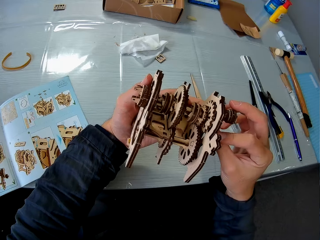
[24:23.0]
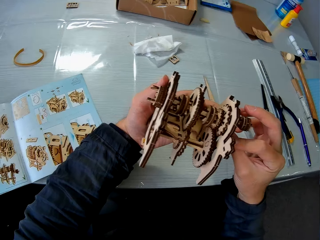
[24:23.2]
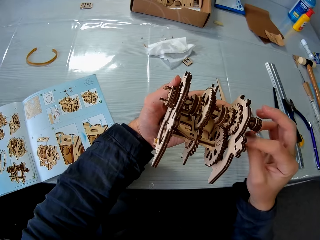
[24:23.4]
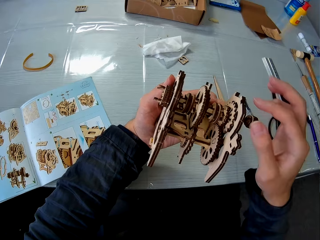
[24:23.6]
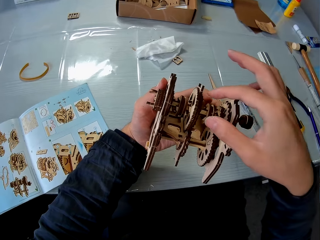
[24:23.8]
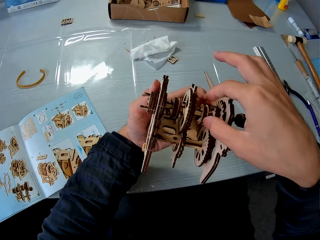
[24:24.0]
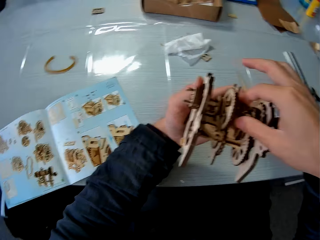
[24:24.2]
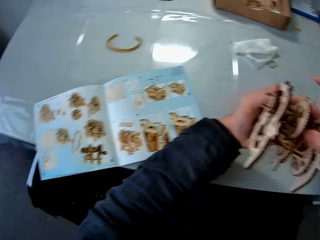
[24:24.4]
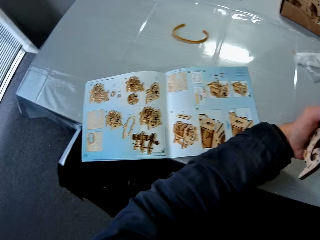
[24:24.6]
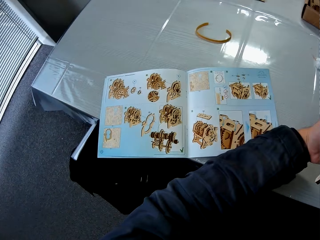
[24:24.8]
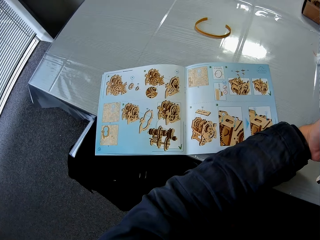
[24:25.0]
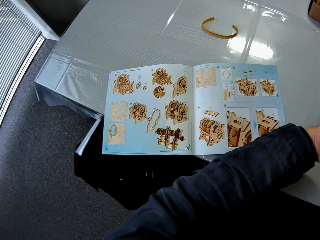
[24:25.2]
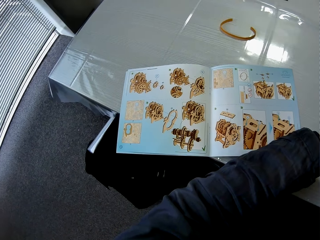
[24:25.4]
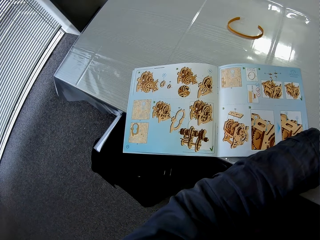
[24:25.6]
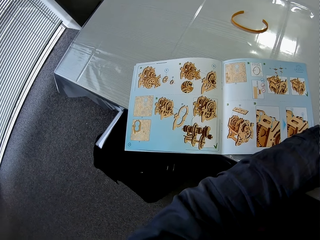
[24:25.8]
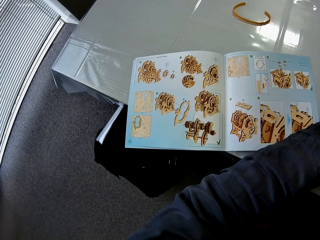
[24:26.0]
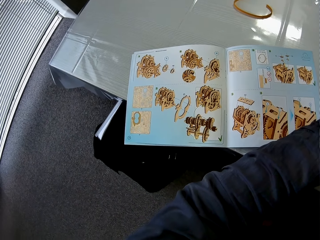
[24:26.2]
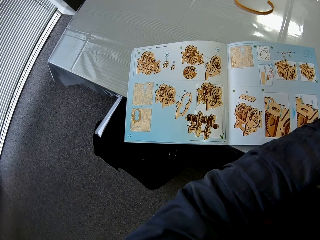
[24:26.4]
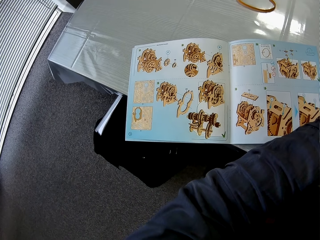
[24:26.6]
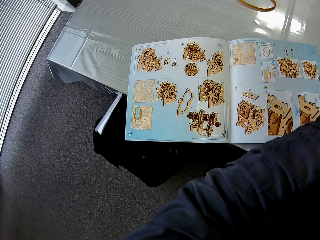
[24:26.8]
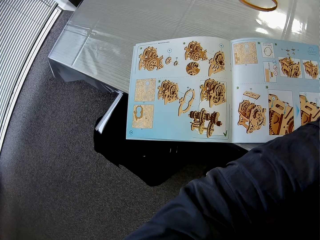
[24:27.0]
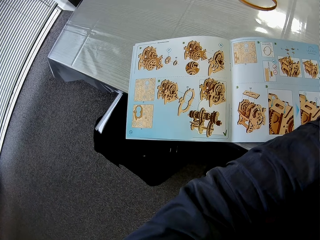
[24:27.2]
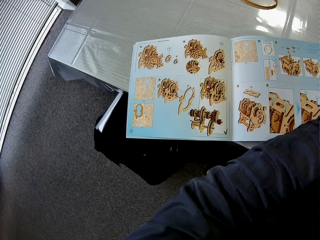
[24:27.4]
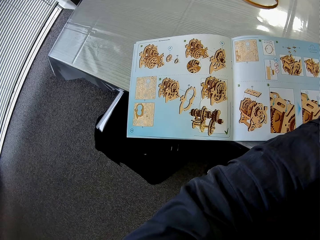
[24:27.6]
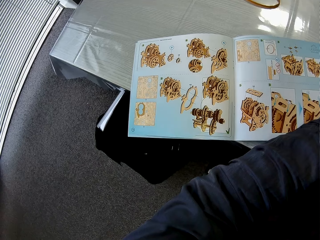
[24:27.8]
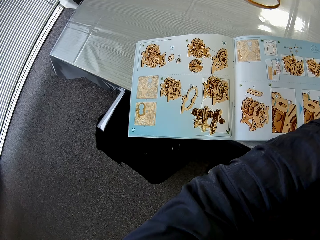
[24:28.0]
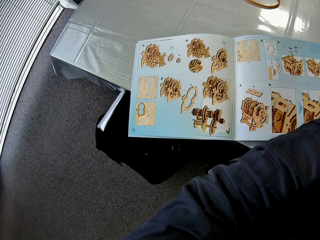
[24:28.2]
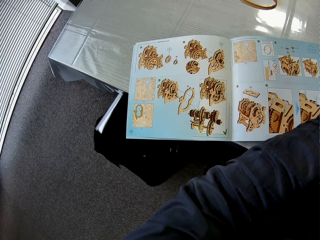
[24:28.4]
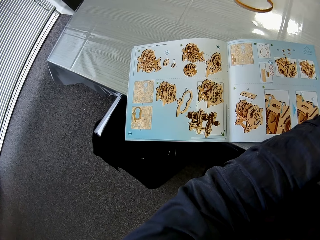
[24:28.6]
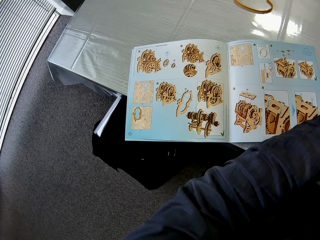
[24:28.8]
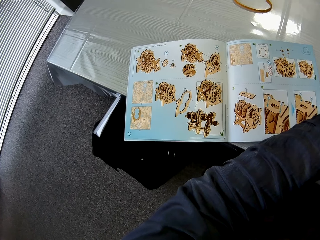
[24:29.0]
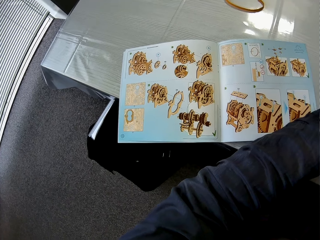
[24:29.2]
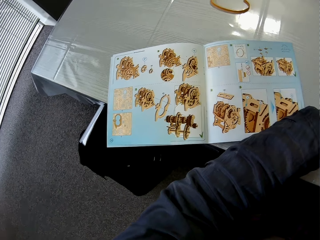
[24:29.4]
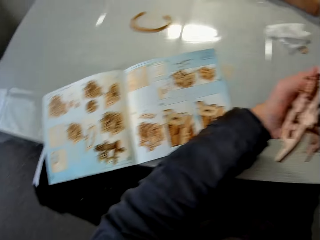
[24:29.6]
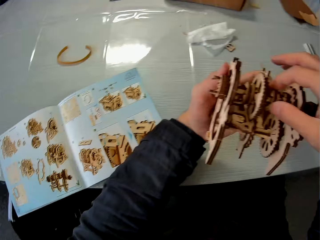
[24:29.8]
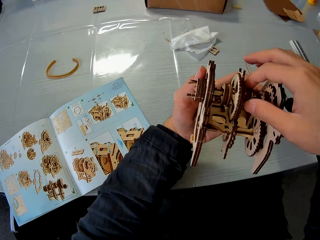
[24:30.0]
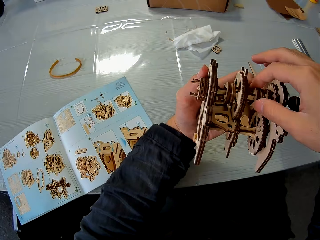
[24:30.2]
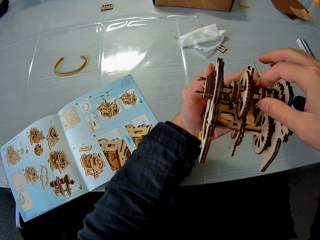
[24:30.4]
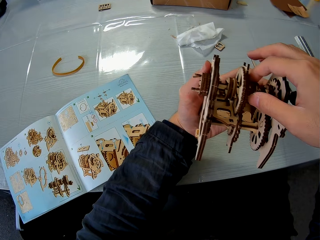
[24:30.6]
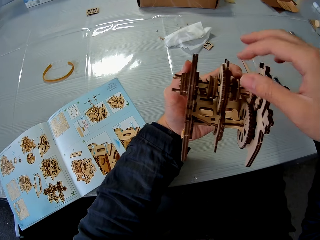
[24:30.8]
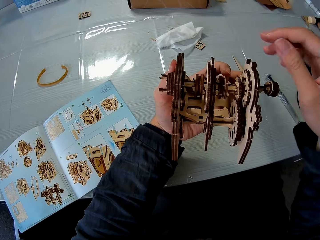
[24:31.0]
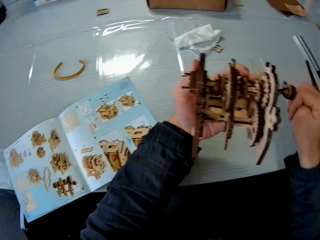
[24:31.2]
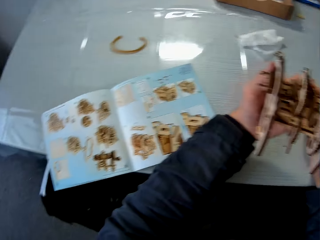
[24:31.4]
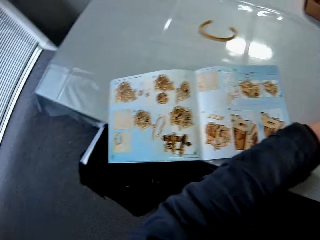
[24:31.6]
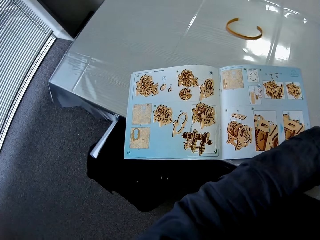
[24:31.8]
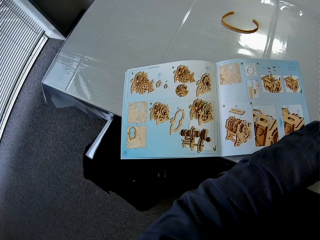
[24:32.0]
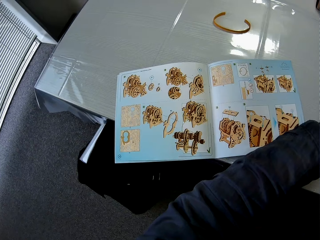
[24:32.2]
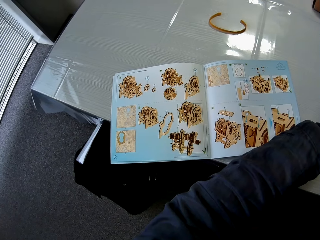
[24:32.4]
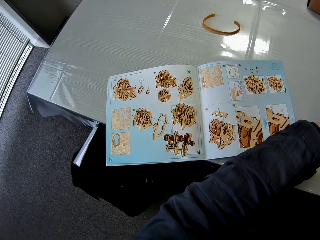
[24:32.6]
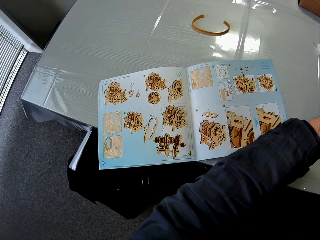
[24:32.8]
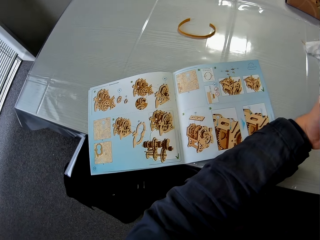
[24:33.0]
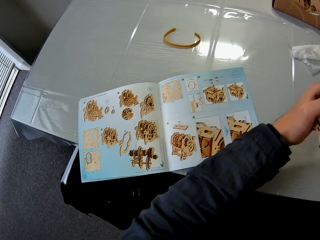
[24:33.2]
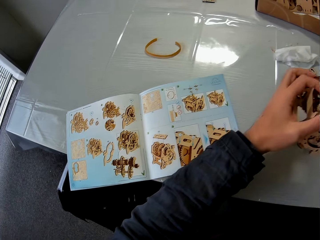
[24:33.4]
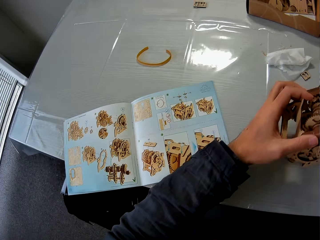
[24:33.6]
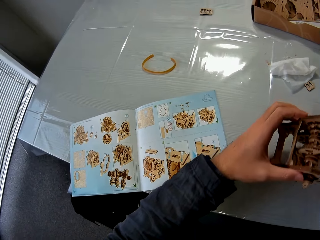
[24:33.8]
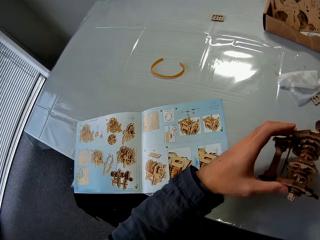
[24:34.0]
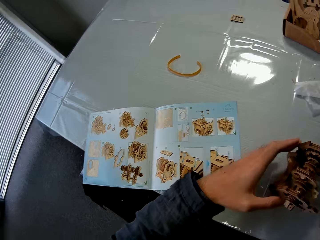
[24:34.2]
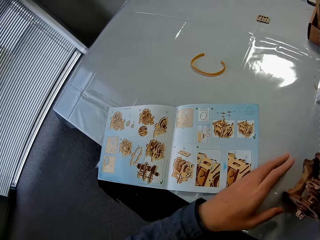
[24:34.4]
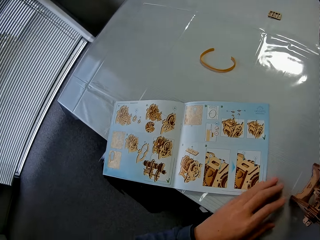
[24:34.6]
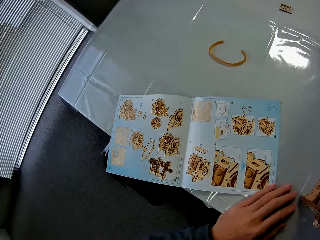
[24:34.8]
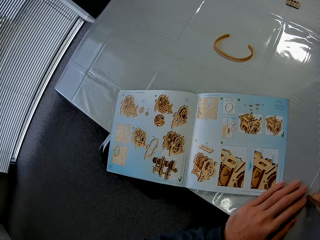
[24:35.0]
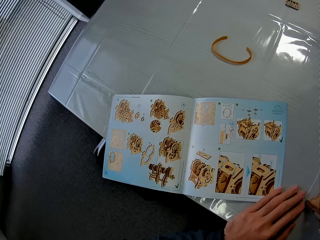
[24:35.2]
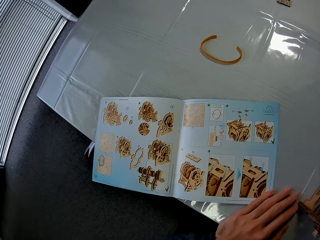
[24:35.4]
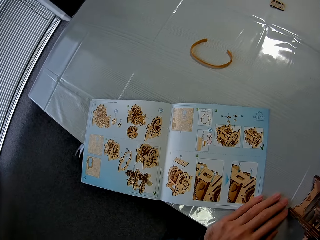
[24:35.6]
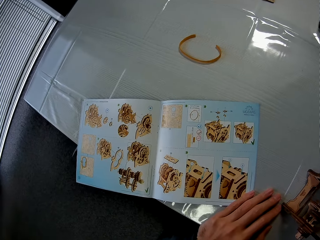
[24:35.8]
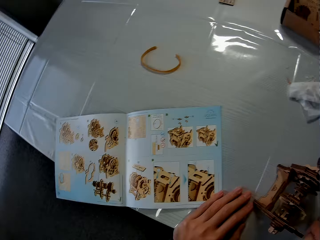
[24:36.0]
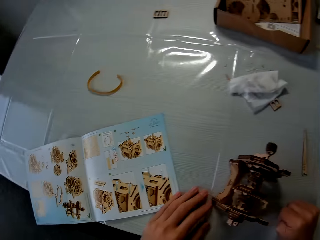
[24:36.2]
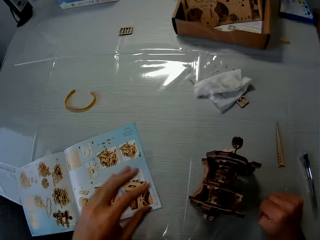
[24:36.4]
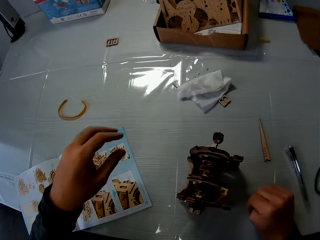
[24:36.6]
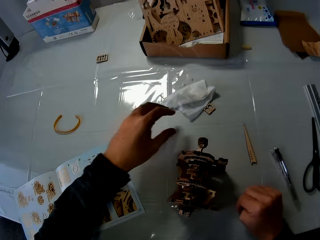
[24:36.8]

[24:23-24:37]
The camera wearer refers to the manual. They move part of the gear model. They refer to the manual. They put the gear model on the table. They refer to the manual.

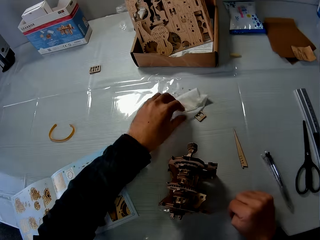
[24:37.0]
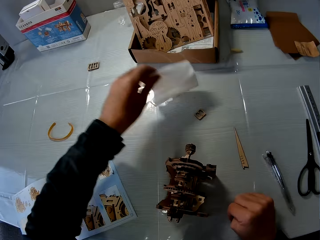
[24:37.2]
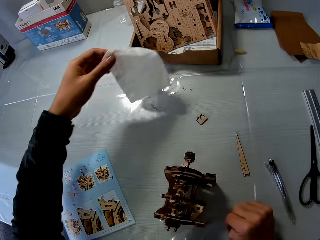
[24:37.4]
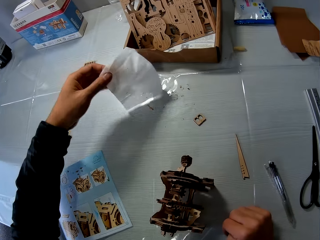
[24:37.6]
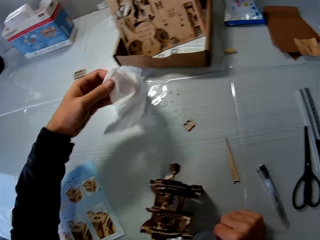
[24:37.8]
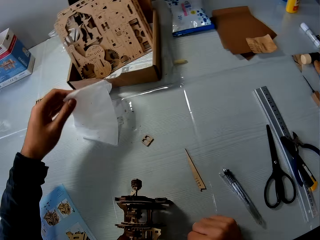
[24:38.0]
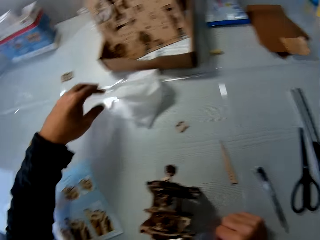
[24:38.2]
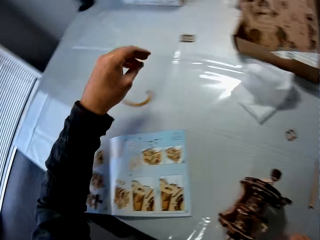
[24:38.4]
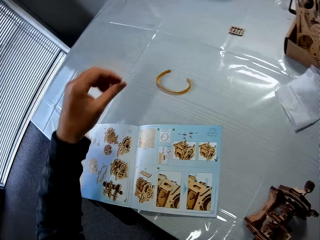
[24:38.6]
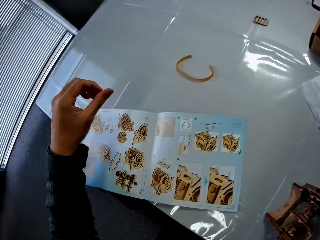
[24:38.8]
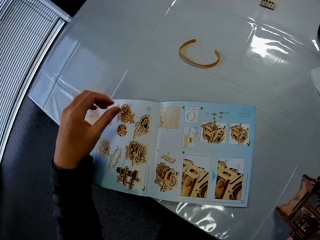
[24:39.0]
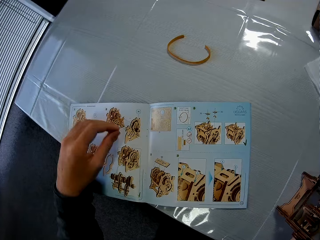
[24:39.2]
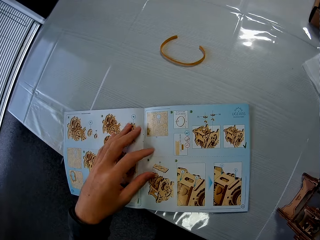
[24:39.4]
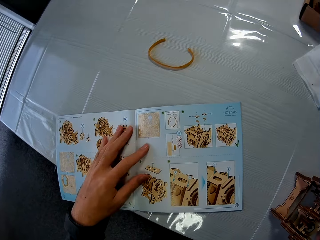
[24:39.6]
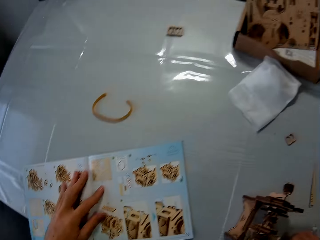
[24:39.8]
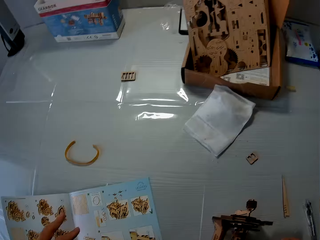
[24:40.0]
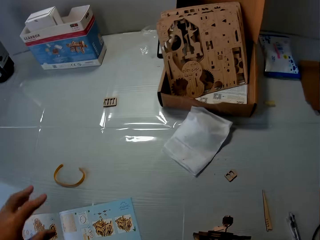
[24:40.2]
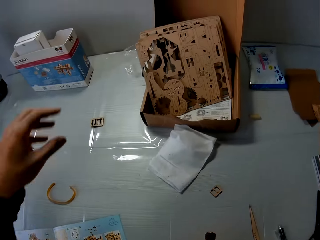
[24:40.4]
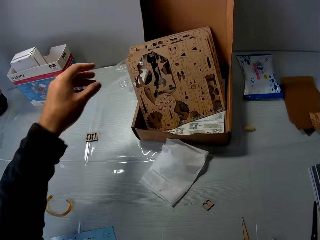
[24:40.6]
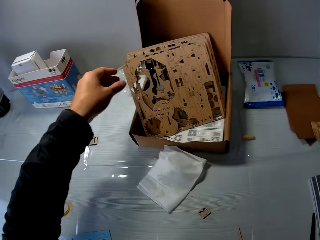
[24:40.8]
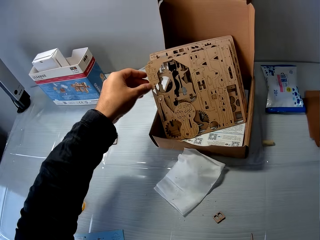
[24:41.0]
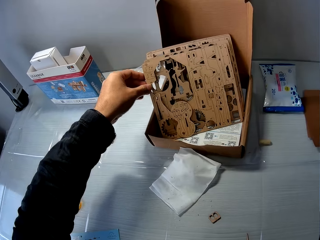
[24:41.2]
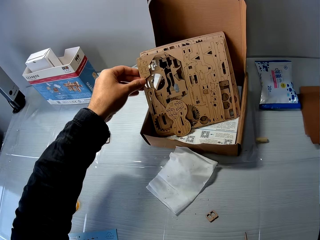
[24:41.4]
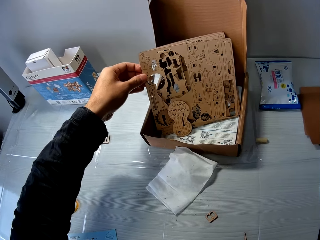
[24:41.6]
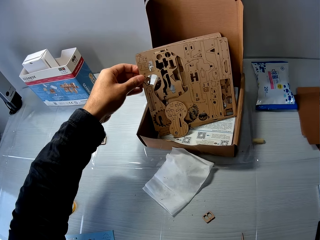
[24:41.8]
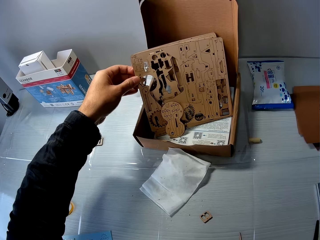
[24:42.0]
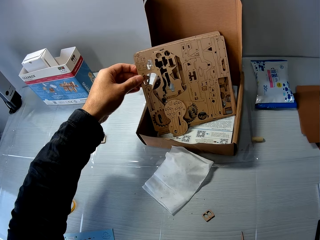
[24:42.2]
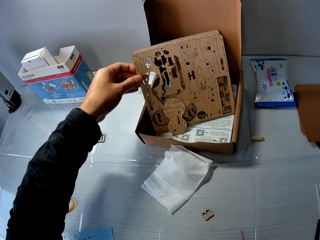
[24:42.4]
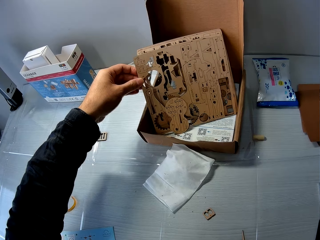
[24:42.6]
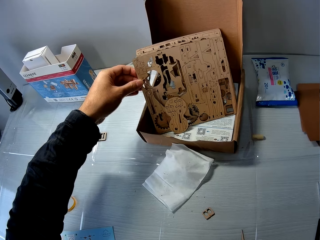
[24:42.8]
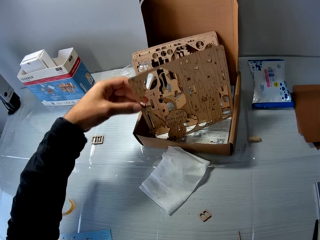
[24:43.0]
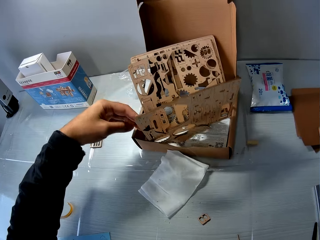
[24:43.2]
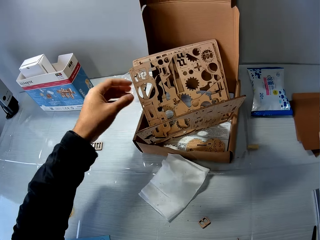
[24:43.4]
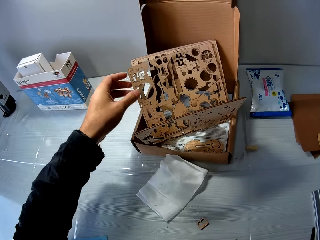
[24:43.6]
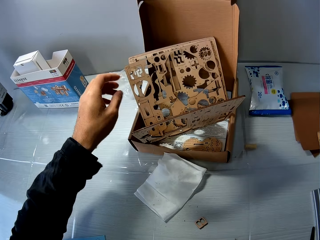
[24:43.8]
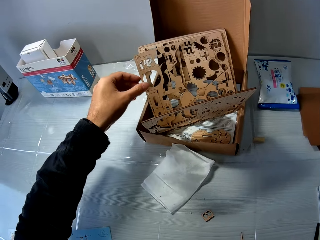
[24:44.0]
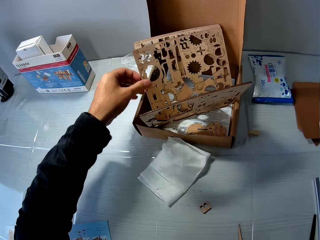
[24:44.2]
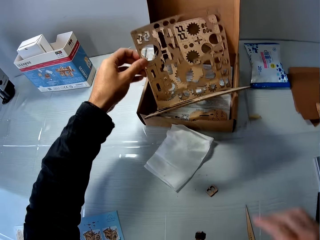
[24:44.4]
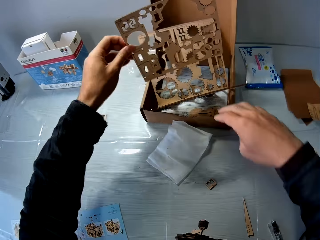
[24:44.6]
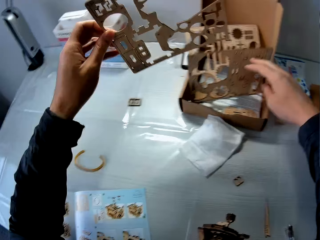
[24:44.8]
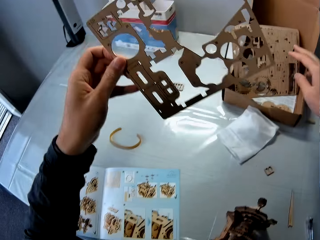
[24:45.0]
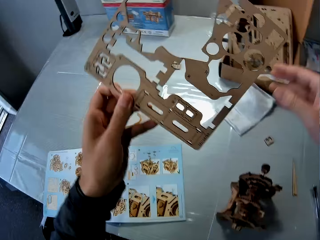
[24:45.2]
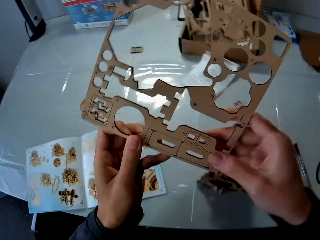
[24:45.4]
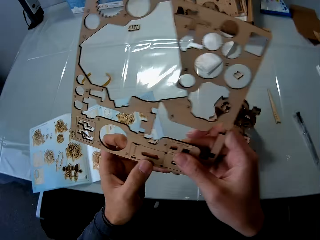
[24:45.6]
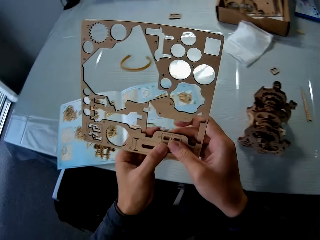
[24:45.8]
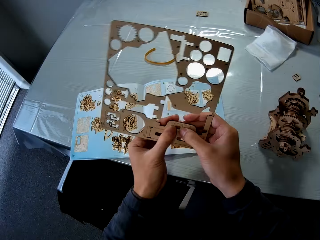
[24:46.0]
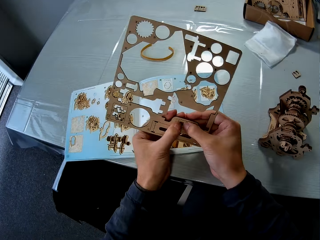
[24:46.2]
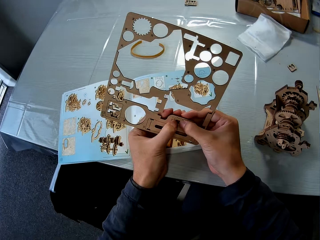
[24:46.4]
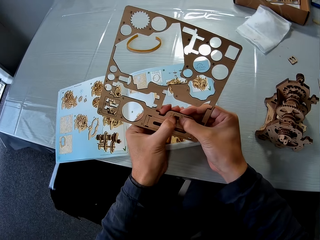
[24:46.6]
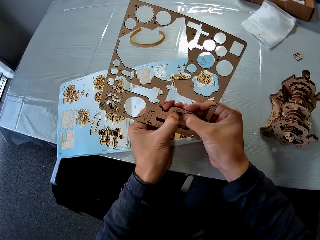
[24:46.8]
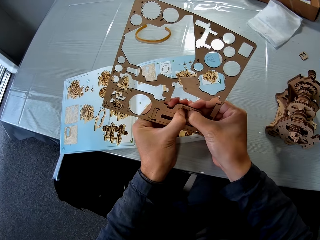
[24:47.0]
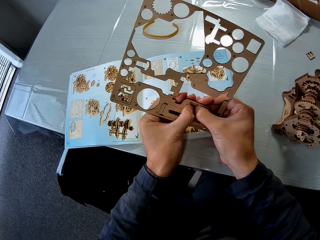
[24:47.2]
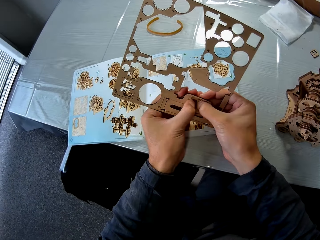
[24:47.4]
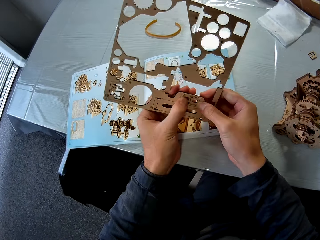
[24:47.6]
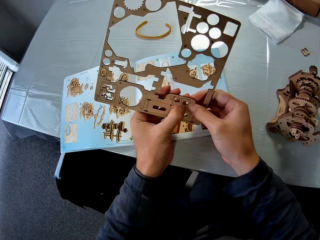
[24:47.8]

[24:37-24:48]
The camera wearer picks a tissue paper from the table. They touch a wipe paper. They drop the tissue paper on the table. They touch the manual. They select a piece of paperwork from the stack in the carton. They touch the laser craft board. They take a paperwork from the stack in the carton. They hold the laser craft board. They remove a piece of paperwork from the pack.
